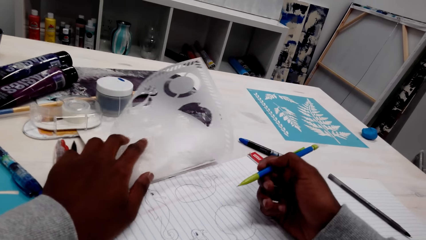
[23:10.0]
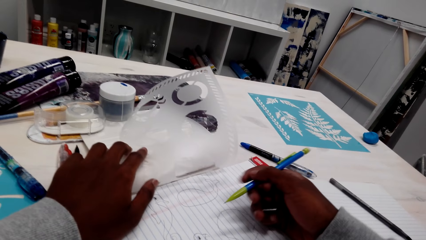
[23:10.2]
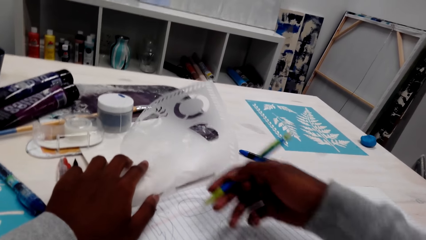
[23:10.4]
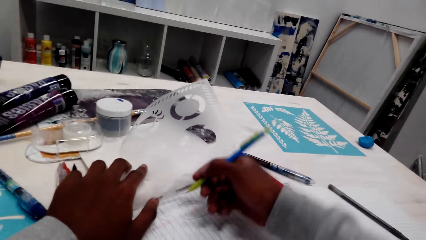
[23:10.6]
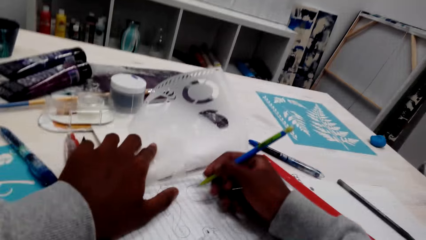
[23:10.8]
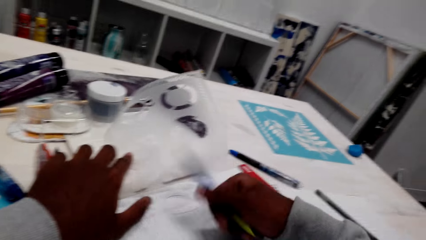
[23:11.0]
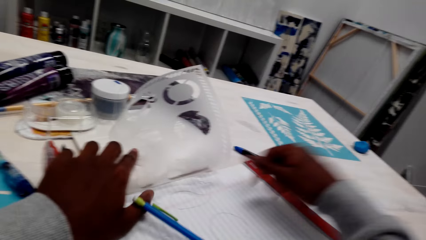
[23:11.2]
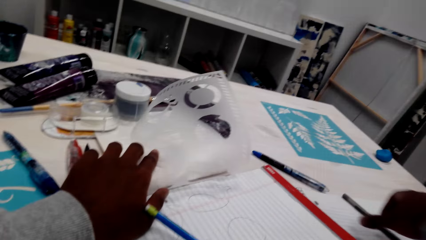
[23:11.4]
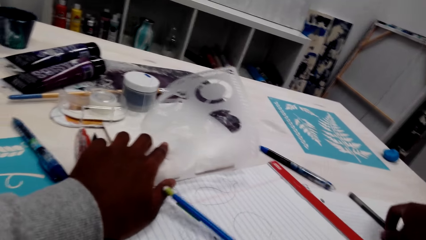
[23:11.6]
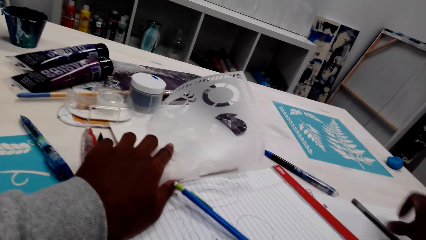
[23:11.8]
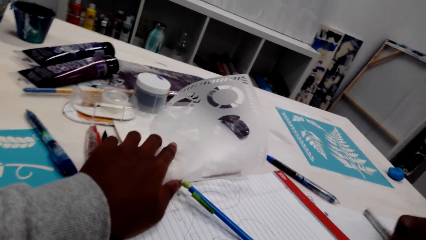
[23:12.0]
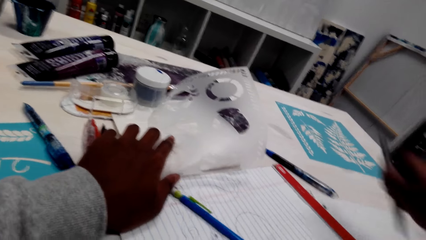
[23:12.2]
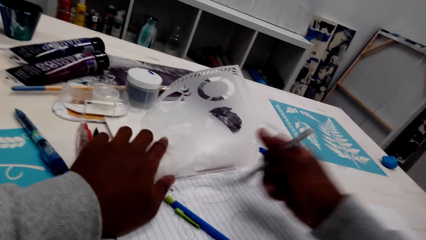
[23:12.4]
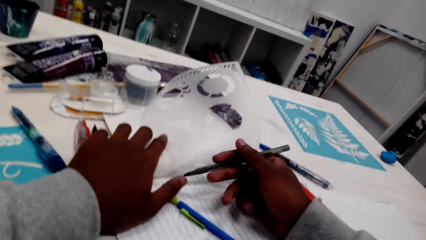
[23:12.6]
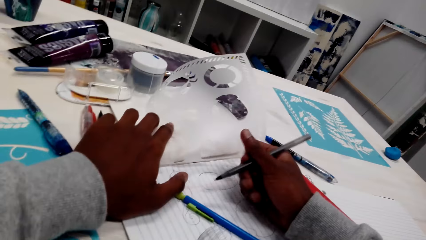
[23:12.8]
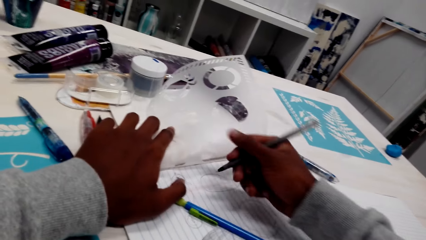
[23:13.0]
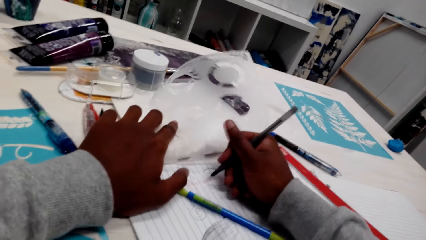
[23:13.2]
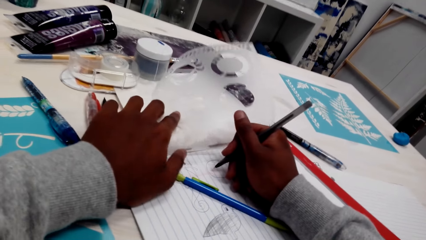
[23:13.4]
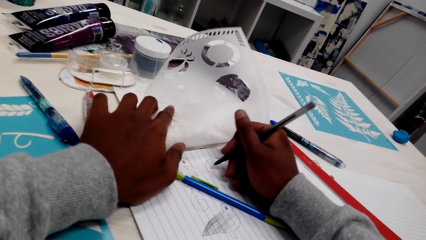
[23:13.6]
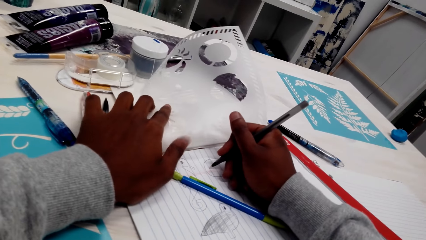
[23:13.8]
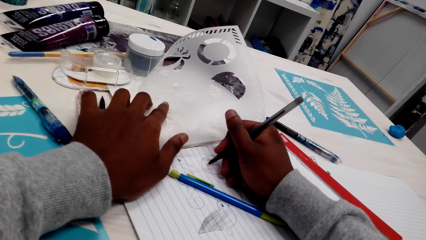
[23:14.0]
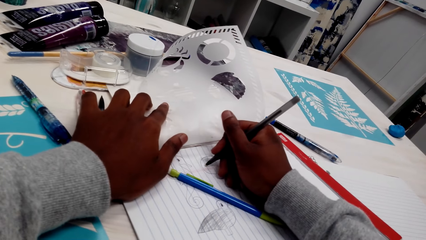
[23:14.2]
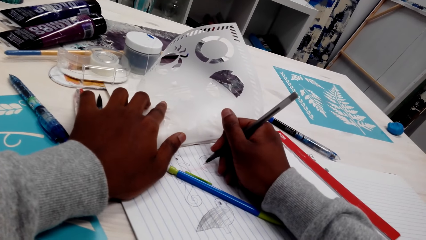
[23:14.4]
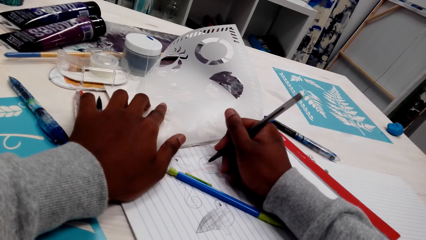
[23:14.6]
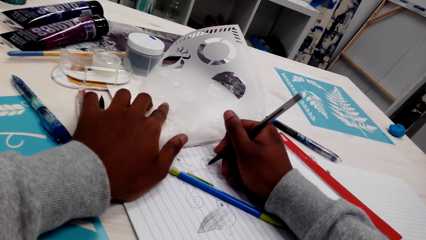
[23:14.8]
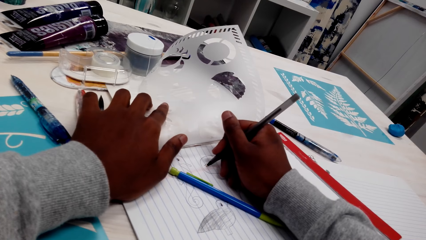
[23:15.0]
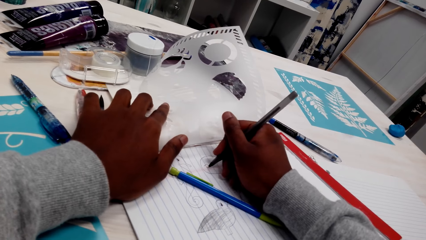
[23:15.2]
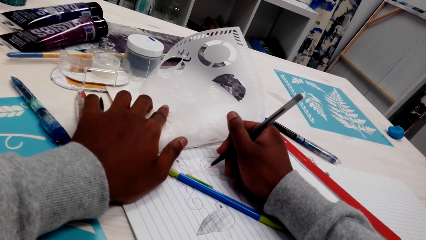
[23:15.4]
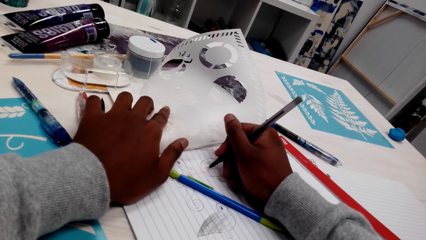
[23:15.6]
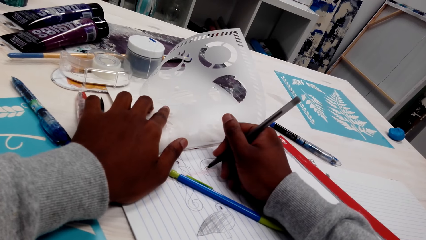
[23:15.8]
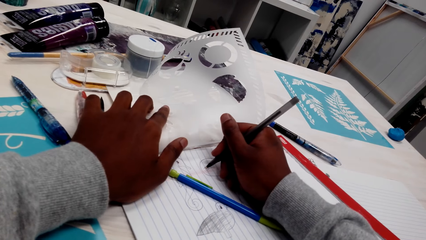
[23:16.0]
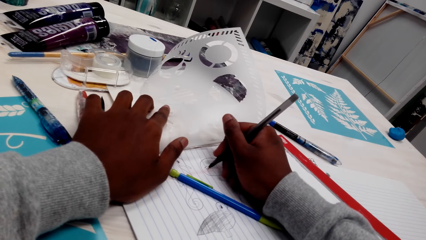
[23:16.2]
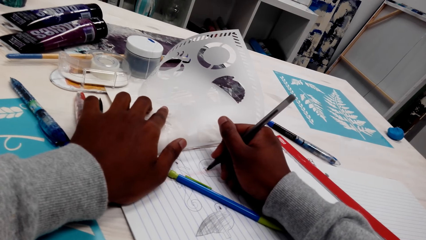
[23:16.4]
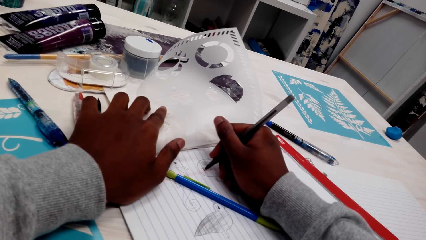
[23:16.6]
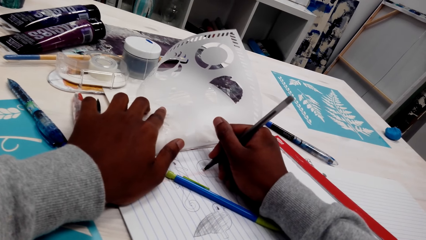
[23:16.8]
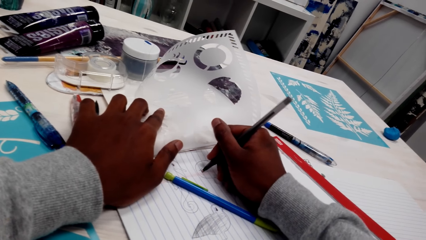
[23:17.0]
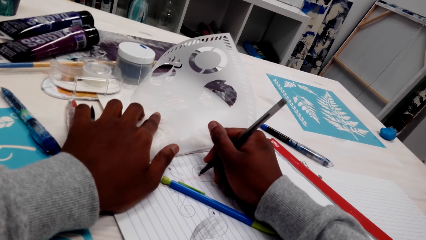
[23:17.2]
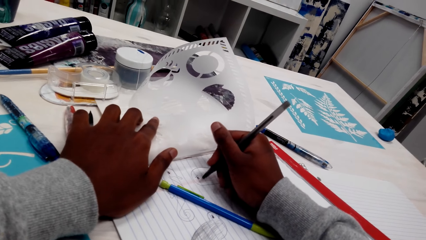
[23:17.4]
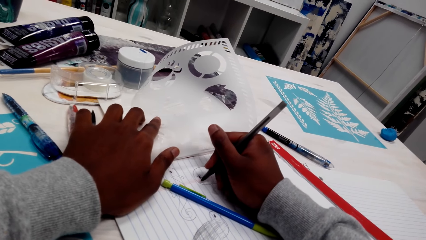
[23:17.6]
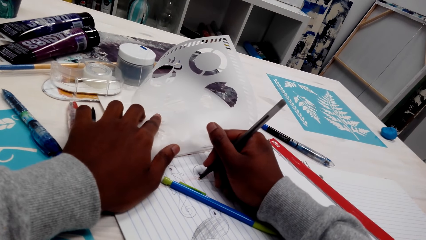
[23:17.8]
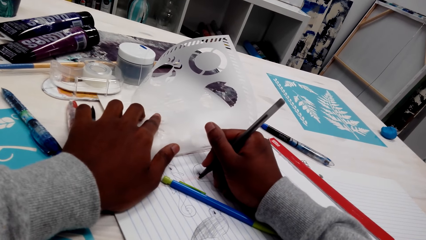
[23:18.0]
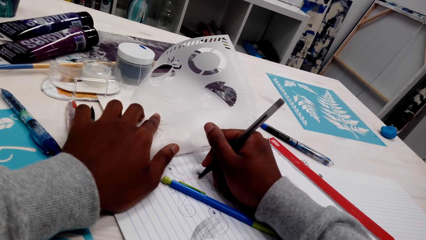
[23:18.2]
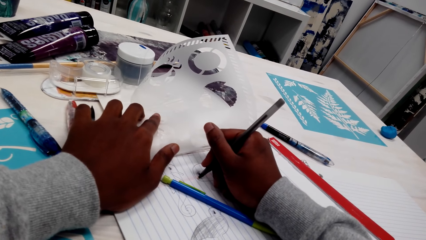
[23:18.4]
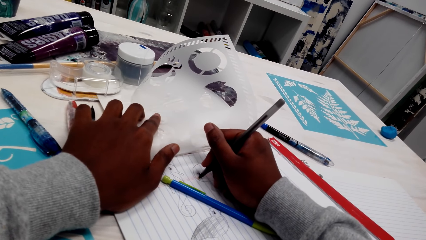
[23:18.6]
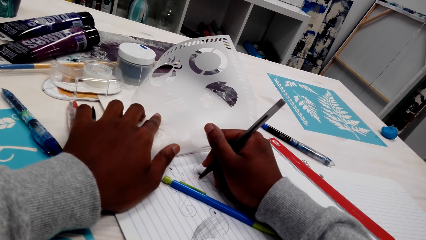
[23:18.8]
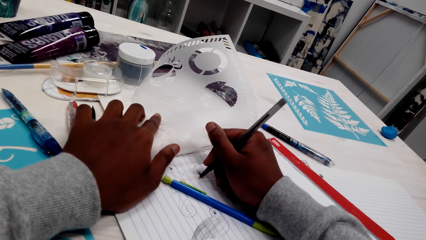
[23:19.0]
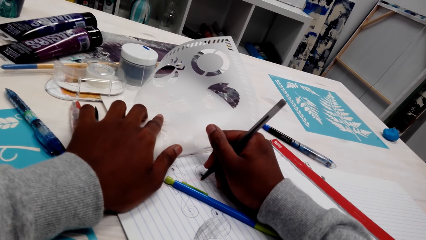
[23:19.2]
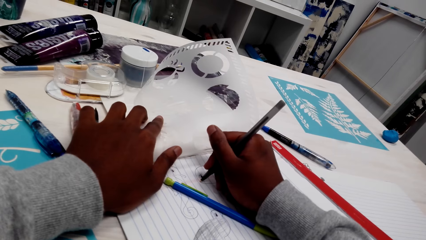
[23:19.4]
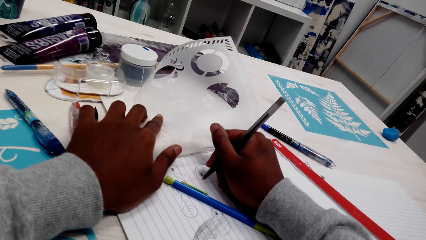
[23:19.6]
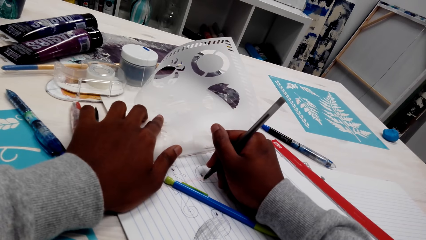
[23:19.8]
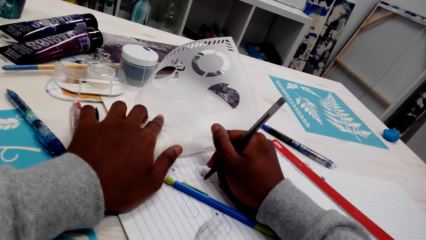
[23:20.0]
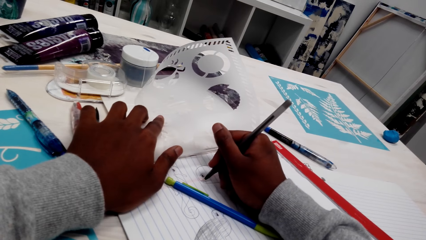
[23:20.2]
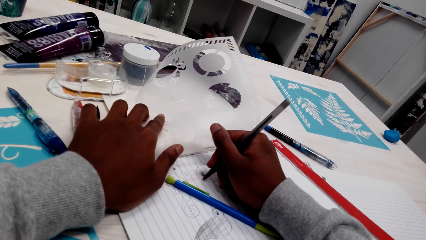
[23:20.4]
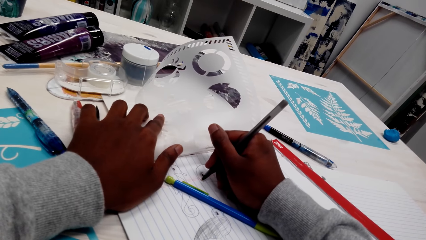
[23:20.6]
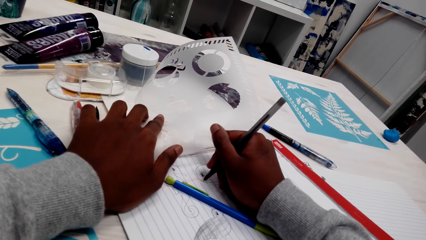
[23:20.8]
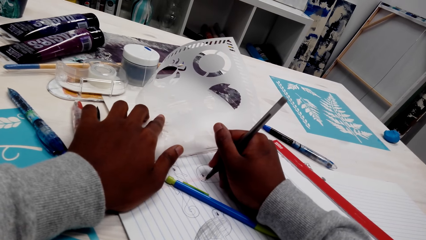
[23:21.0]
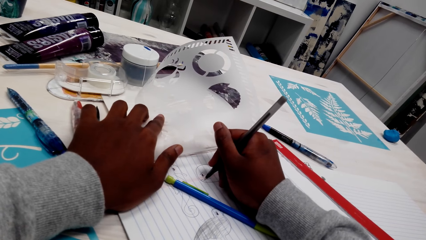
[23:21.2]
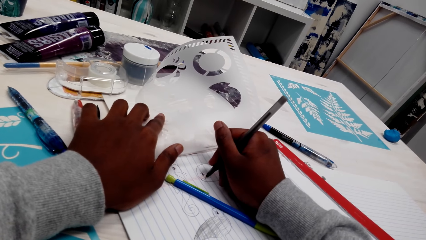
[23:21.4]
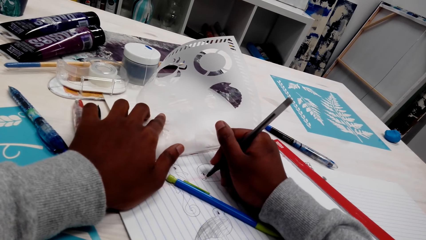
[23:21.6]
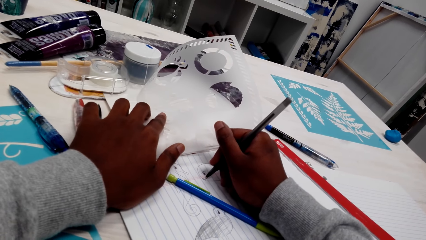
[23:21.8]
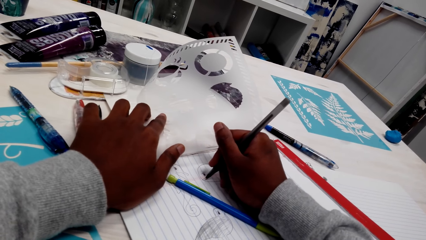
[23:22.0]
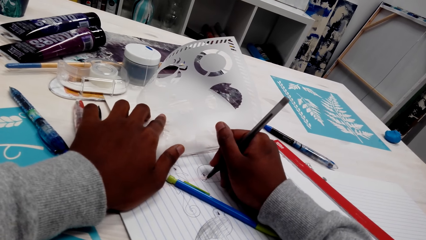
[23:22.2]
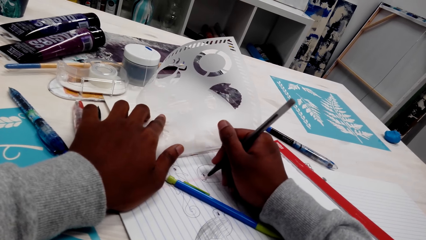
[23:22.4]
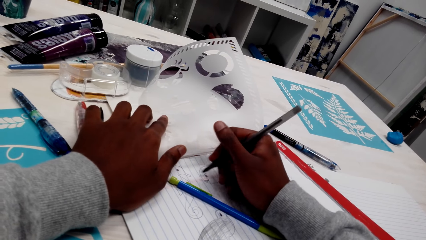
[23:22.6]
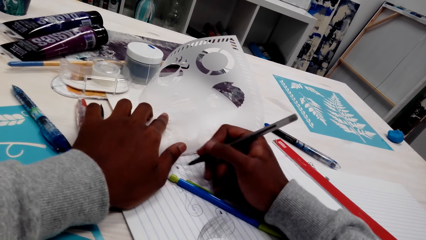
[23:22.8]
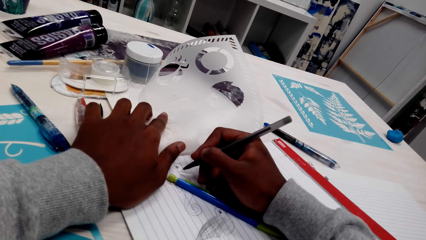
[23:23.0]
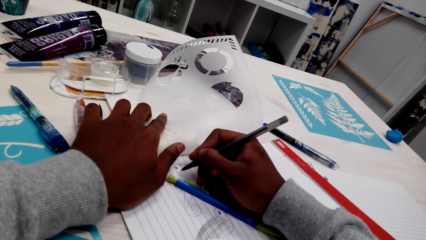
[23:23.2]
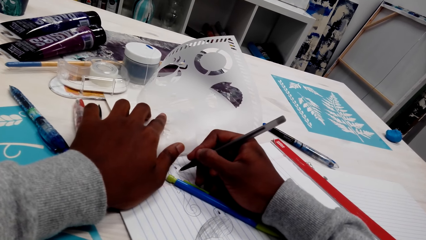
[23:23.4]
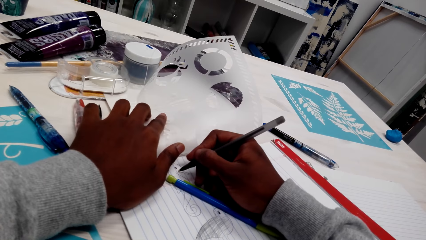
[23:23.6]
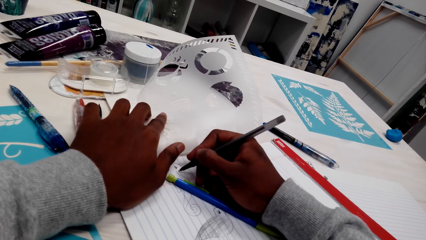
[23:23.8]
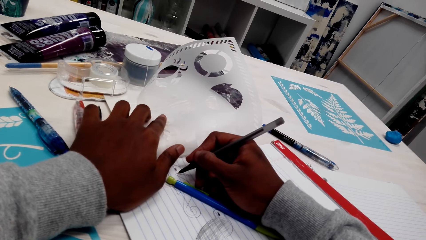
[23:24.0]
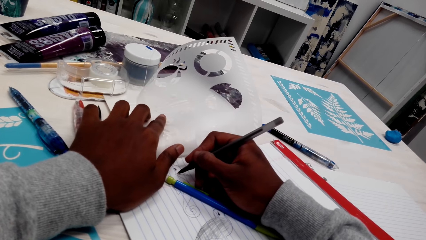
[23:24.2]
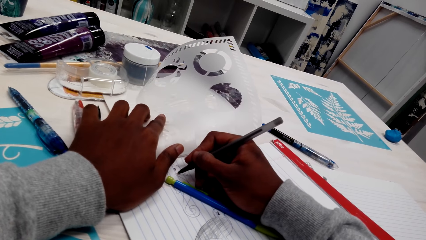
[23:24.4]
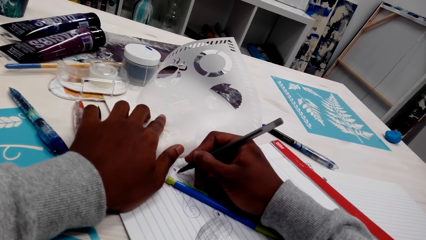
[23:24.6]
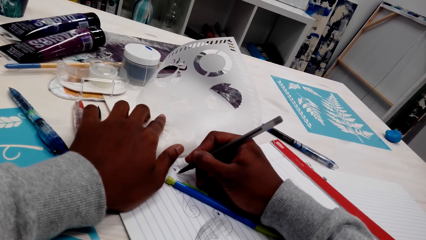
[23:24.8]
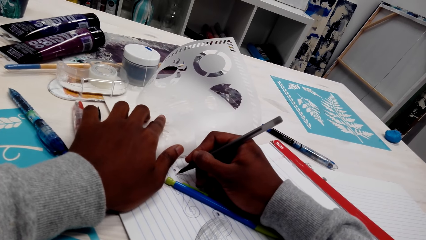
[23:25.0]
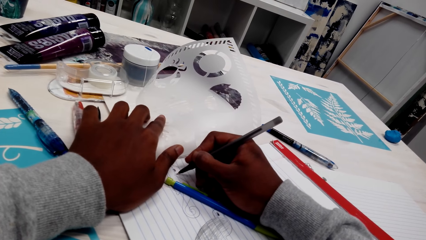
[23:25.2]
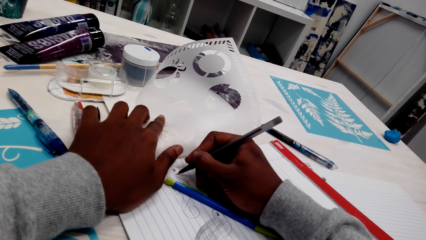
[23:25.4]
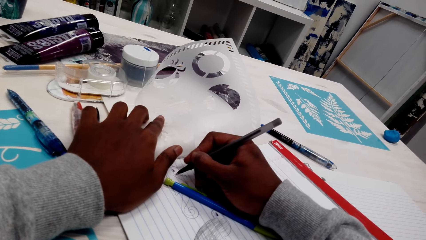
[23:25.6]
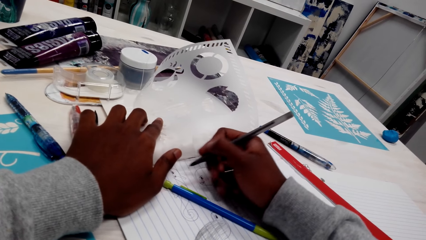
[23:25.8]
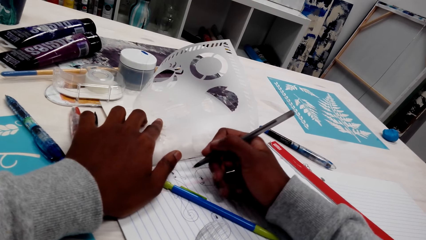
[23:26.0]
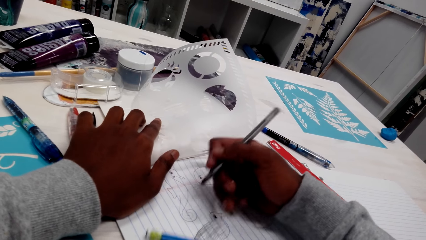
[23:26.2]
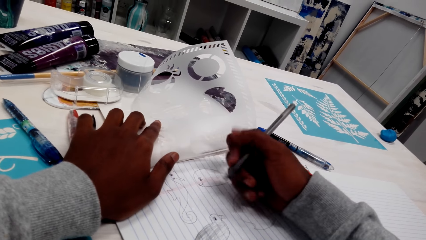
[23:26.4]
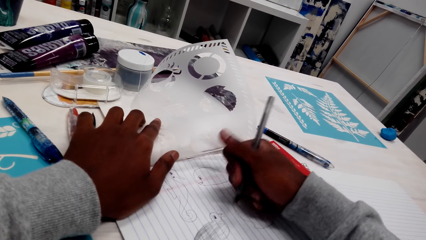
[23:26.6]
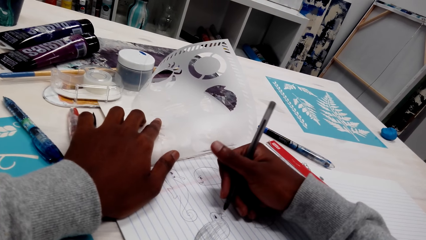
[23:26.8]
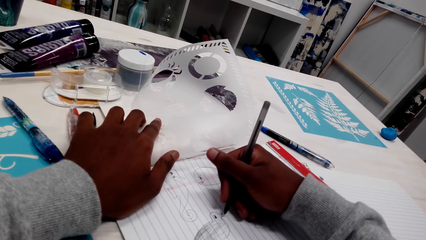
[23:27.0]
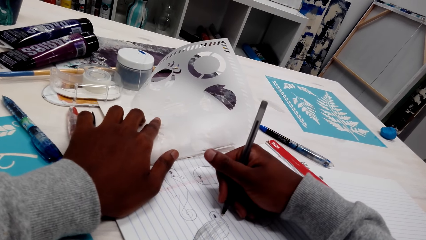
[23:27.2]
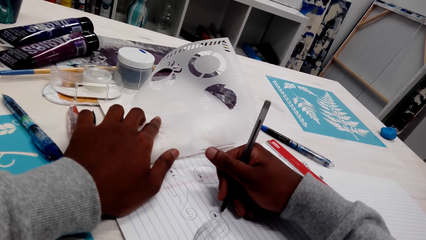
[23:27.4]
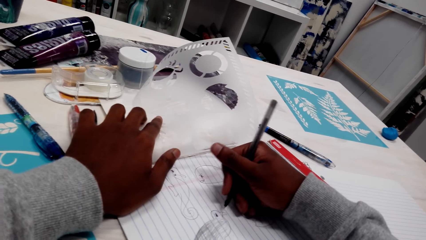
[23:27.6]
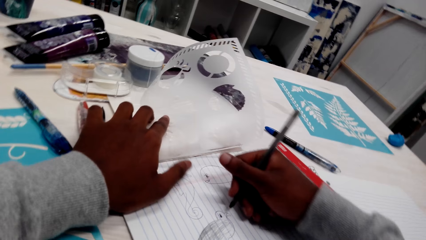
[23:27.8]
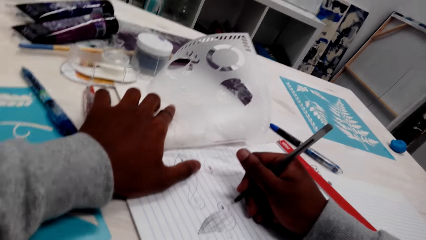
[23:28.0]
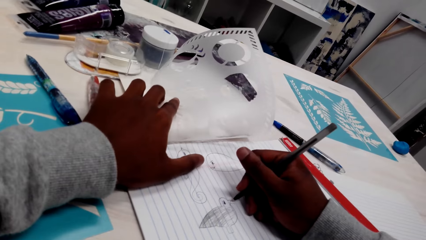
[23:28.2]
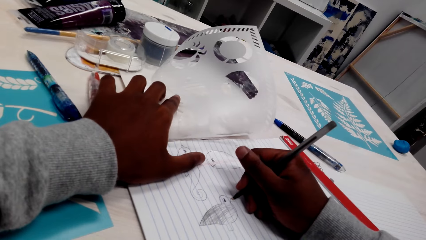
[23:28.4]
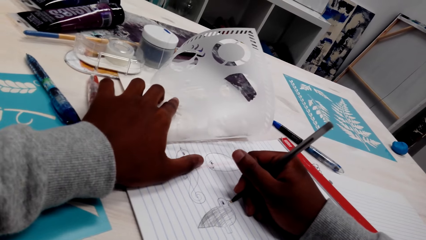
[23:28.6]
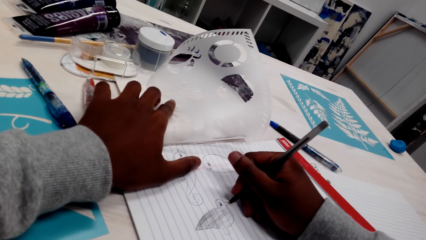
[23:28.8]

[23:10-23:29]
The camera wearer drops the pen on the book. They pick the pen from the table. They draw on the book with the pen. They push the pen on the book. They draw on the book.
